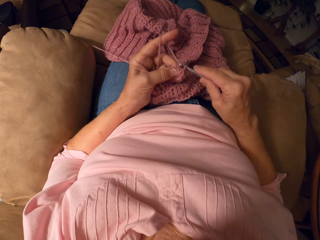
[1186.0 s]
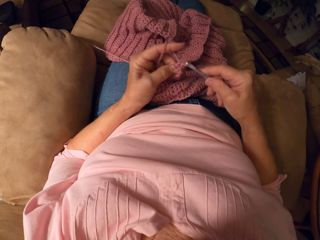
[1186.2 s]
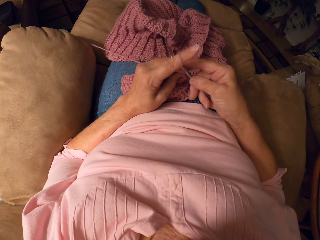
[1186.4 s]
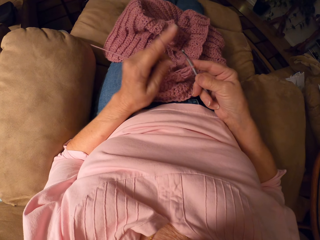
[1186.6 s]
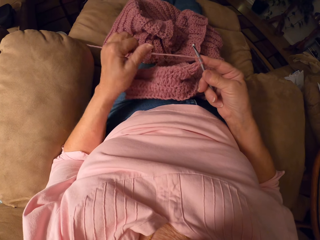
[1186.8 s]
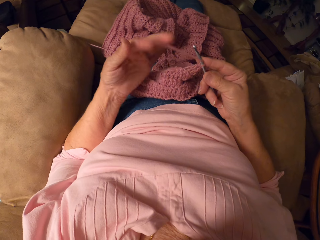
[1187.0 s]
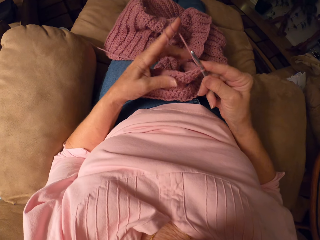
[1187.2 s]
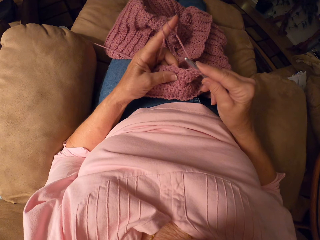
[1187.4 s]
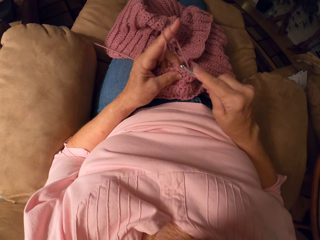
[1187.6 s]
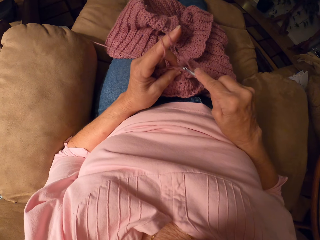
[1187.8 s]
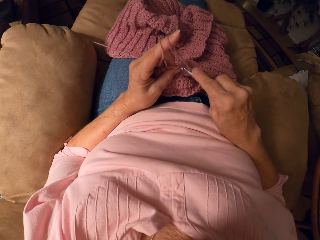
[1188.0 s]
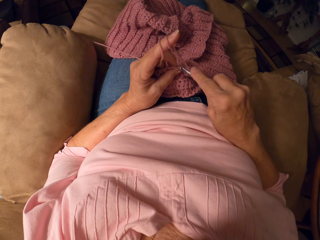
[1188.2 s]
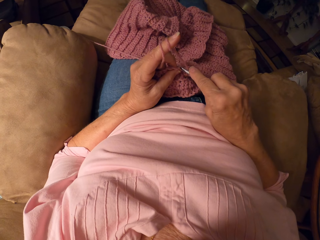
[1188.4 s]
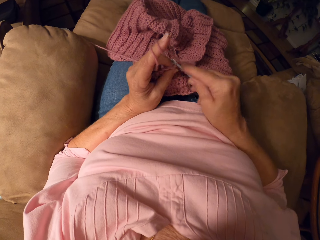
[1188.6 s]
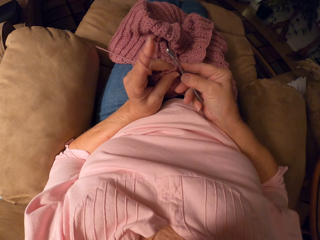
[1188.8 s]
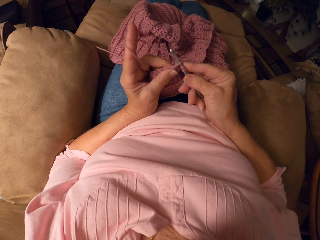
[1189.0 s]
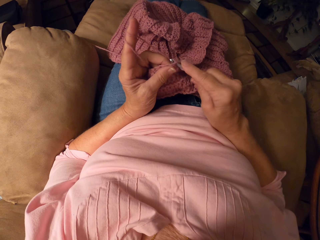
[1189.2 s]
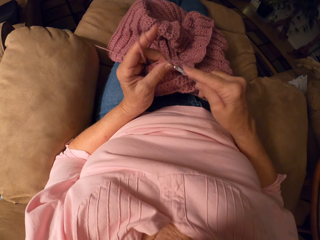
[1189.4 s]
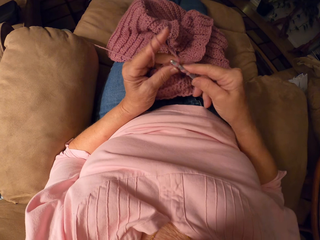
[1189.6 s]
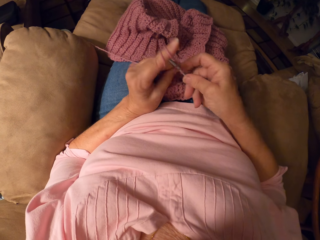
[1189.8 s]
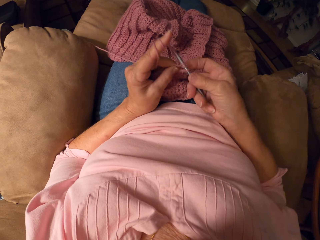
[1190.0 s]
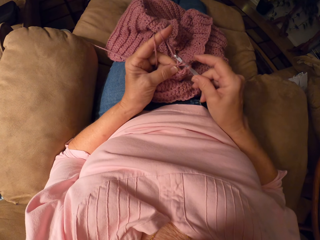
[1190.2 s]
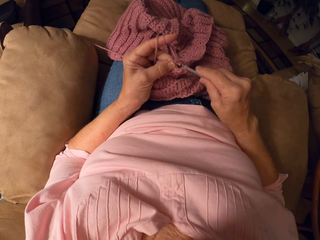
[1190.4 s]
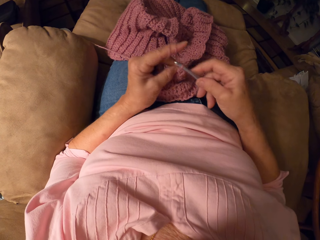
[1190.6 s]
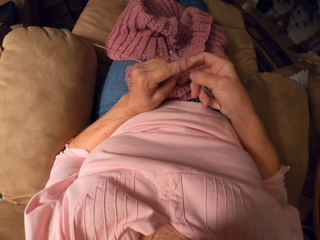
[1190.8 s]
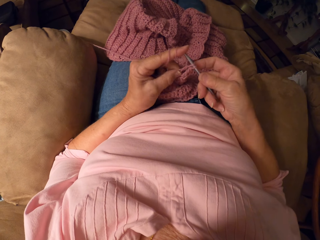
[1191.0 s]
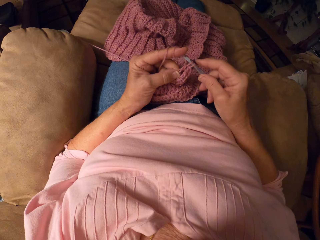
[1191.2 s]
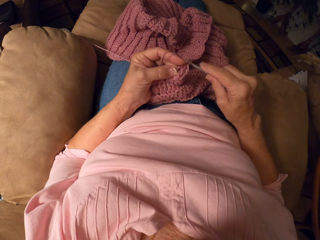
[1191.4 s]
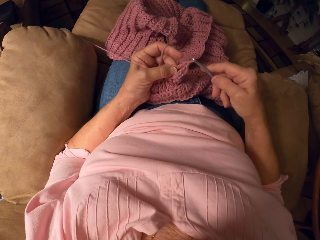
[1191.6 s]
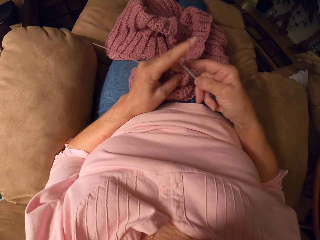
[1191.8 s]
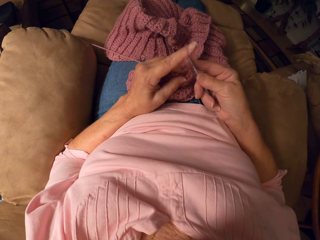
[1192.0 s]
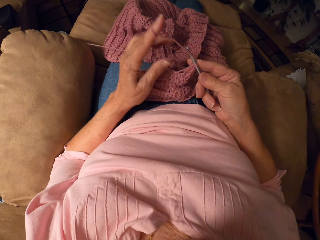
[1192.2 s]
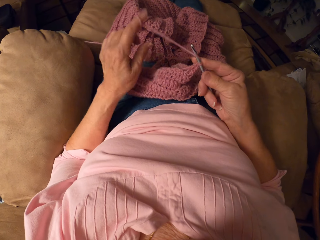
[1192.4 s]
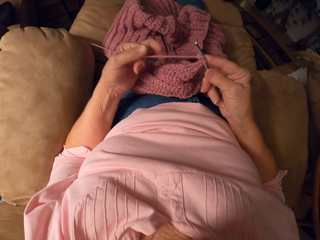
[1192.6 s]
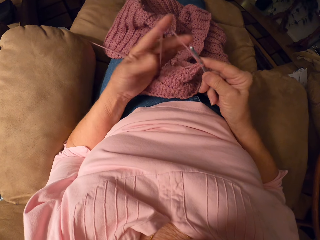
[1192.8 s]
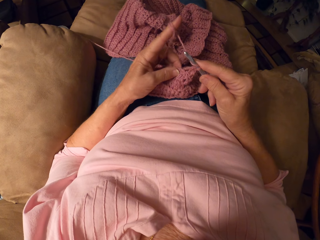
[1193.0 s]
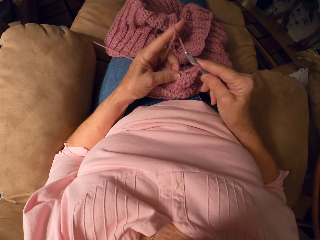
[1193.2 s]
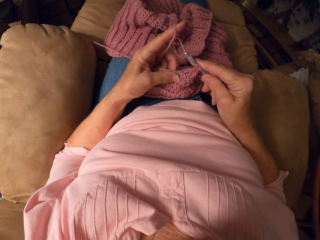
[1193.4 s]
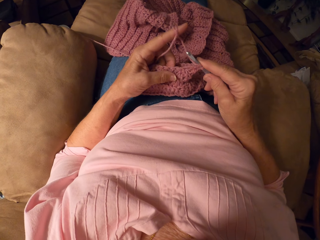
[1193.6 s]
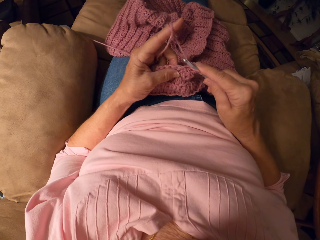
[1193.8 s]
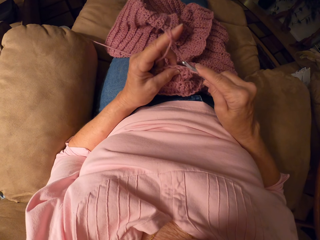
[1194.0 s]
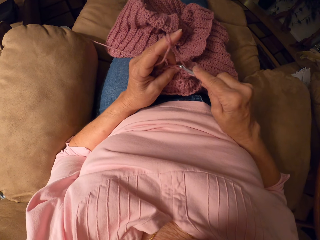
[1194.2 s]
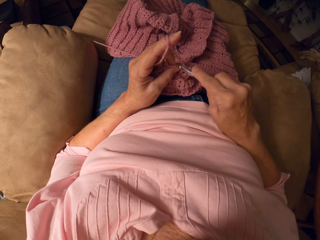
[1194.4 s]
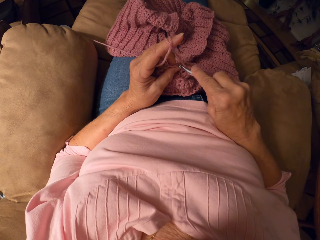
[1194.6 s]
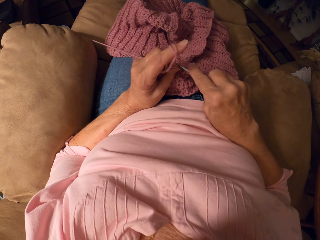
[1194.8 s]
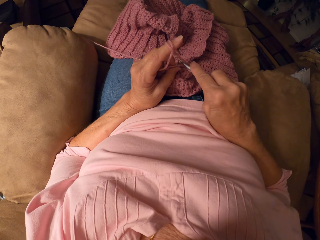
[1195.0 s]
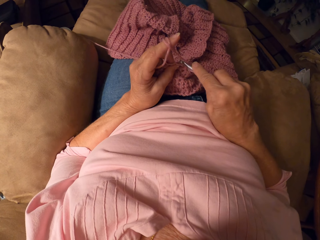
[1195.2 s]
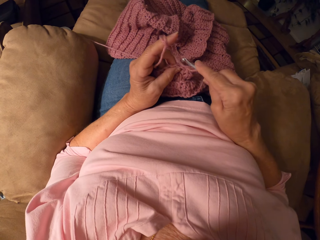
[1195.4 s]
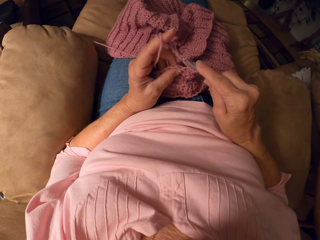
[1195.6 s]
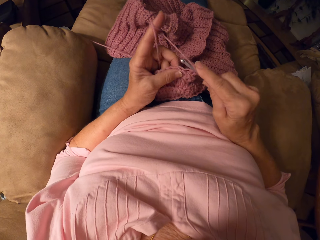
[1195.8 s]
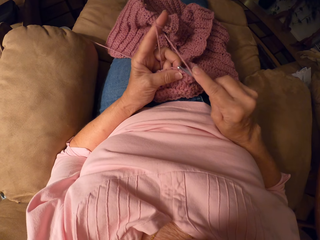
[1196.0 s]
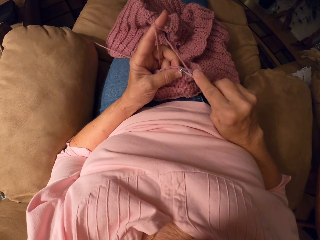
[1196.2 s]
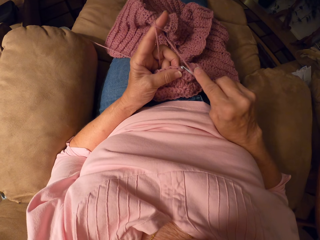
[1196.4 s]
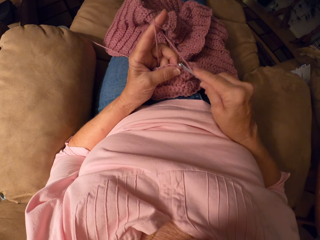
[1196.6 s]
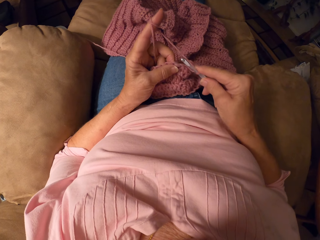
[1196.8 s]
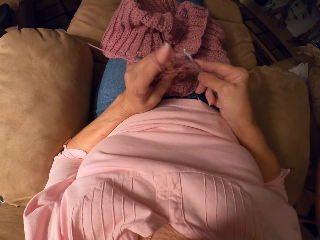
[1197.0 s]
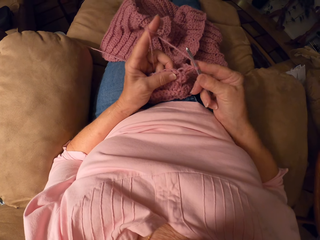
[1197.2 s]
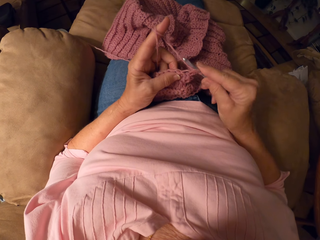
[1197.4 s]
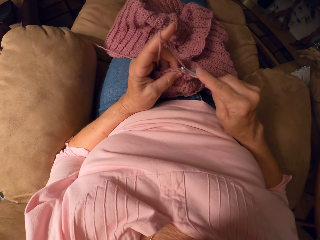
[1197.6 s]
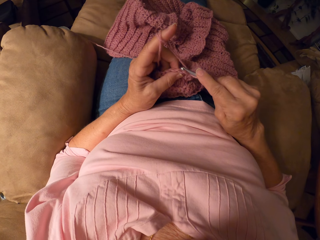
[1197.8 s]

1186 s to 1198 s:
The camera wearer rolls the yarn on her left hand. She rolls the yarn on her left hand again.

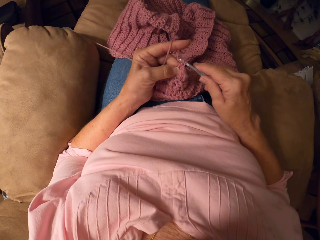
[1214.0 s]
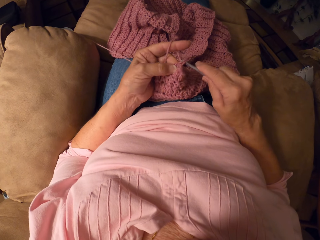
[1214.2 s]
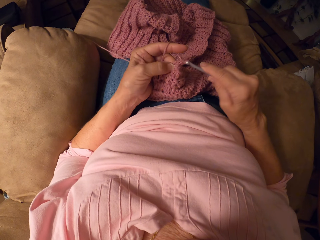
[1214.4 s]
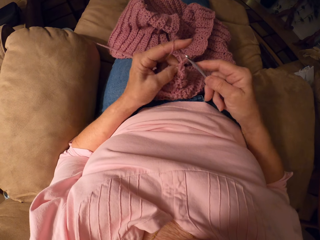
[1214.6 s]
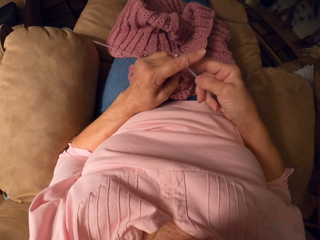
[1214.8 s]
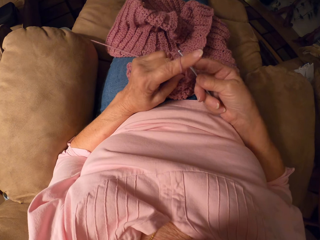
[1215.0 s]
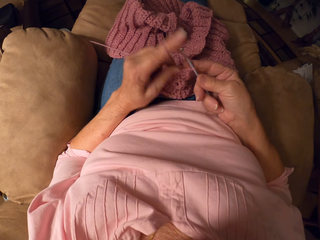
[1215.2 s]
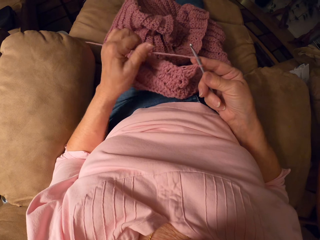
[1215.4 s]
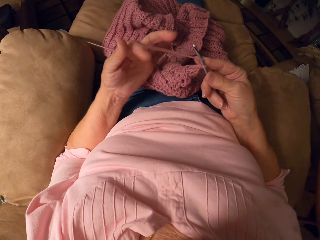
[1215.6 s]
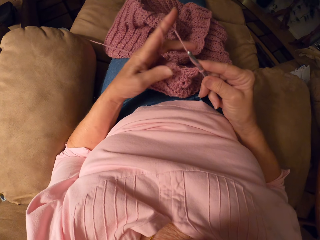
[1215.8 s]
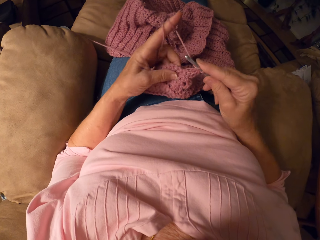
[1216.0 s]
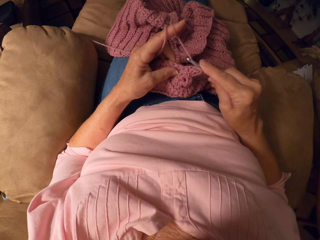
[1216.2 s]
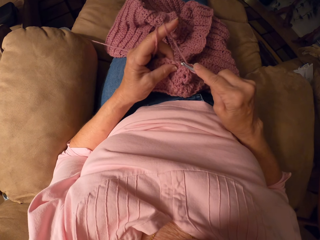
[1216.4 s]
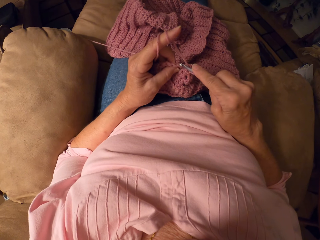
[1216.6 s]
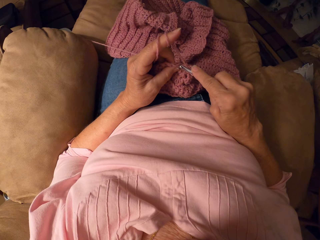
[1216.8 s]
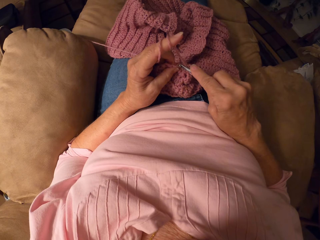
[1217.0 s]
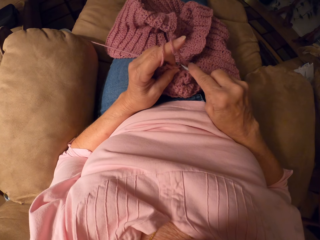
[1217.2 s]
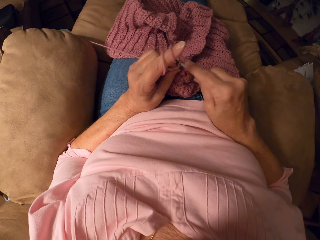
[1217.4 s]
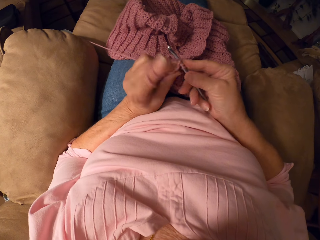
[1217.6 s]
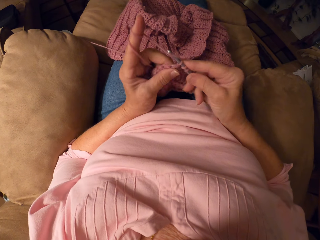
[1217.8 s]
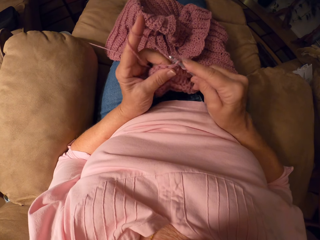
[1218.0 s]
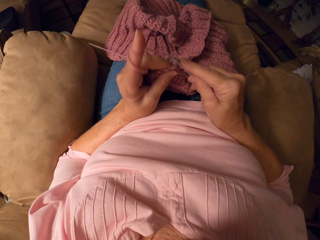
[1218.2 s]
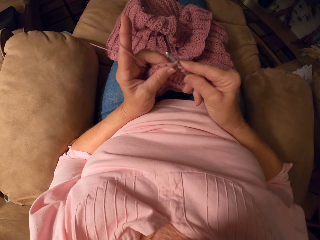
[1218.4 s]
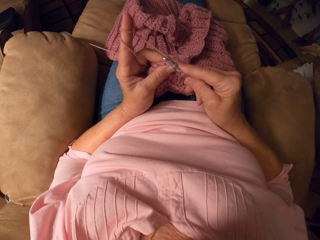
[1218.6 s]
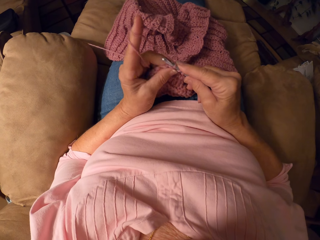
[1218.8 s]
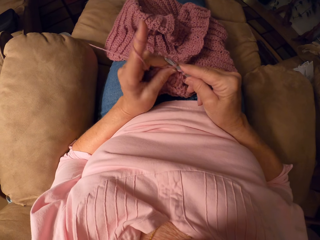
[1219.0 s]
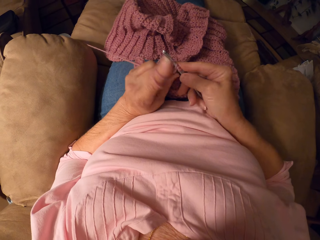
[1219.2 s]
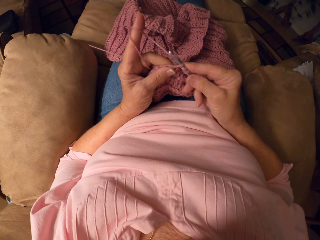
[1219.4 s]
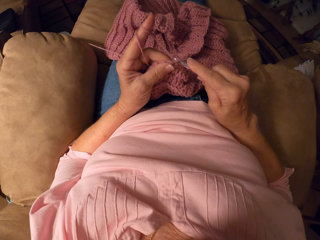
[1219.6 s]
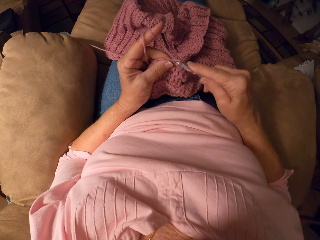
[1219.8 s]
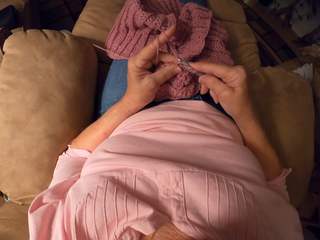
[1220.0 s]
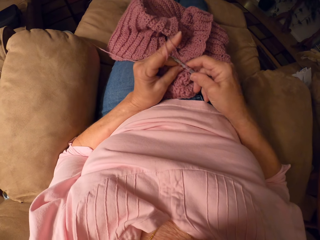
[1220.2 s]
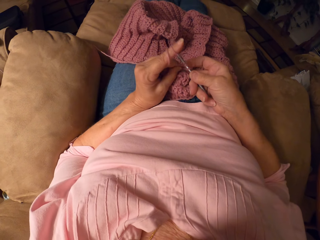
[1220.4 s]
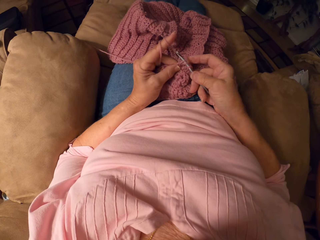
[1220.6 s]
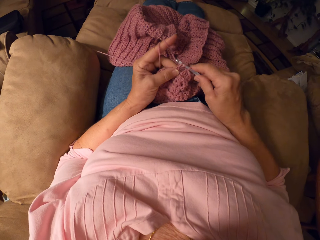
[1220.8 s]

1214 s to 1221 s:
The camera wearer rolls the yarn on her left hand.

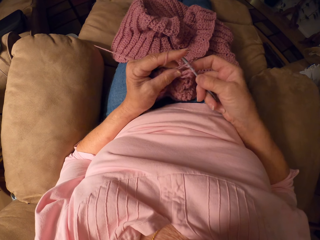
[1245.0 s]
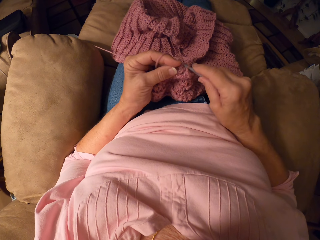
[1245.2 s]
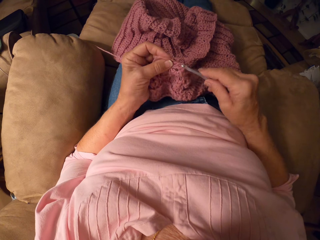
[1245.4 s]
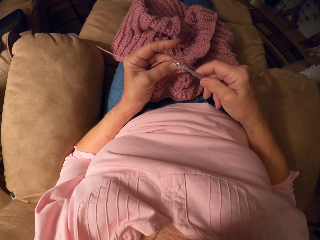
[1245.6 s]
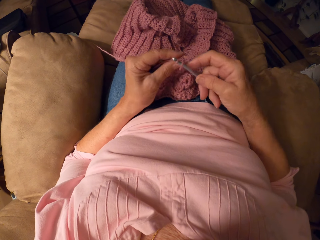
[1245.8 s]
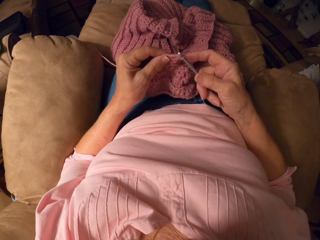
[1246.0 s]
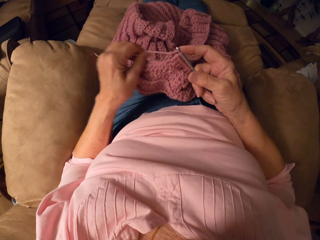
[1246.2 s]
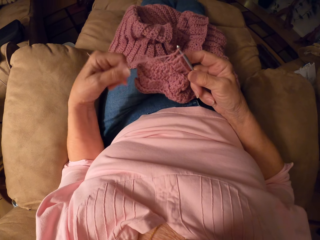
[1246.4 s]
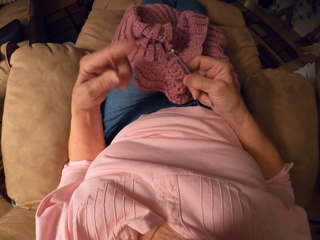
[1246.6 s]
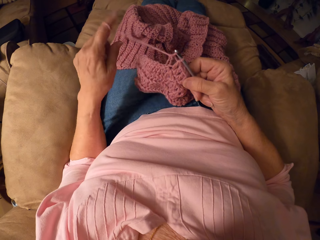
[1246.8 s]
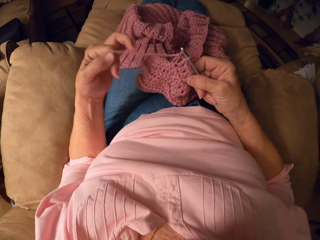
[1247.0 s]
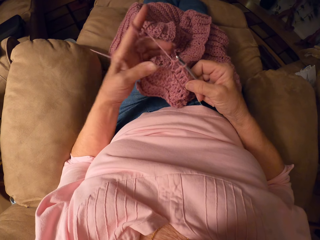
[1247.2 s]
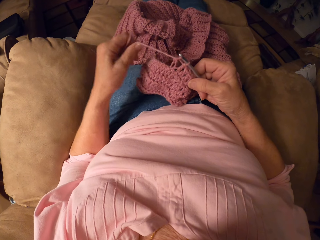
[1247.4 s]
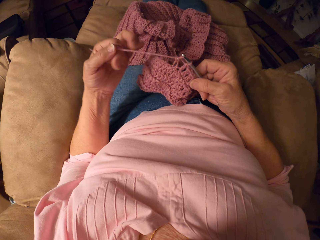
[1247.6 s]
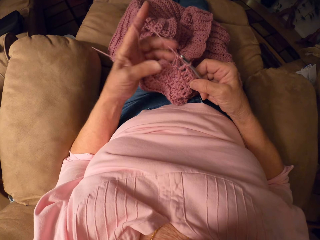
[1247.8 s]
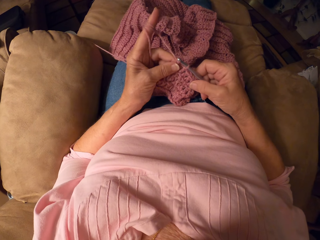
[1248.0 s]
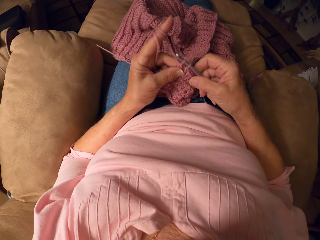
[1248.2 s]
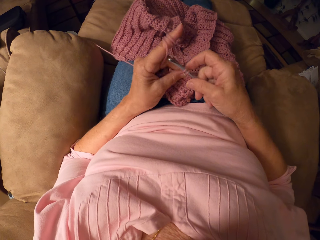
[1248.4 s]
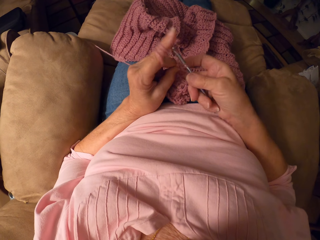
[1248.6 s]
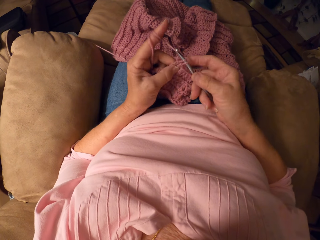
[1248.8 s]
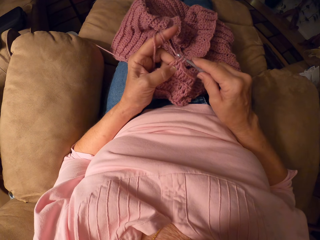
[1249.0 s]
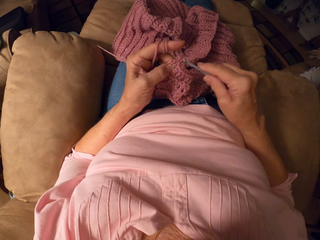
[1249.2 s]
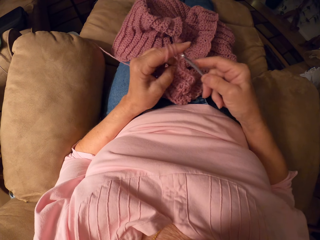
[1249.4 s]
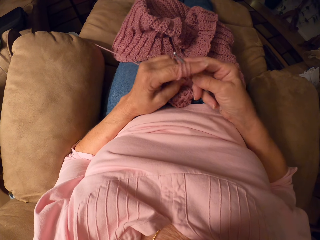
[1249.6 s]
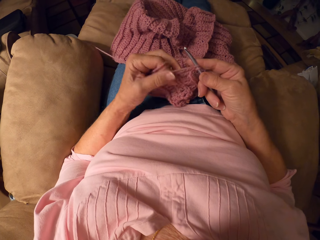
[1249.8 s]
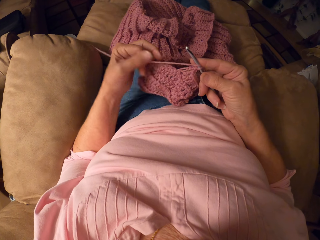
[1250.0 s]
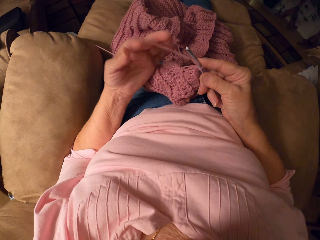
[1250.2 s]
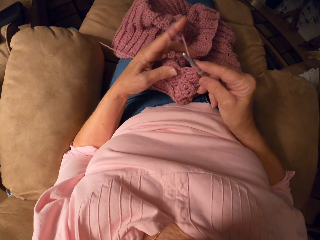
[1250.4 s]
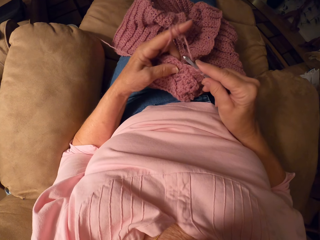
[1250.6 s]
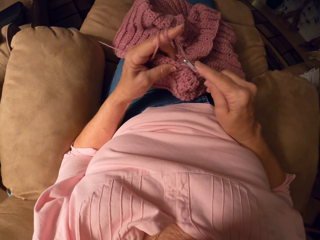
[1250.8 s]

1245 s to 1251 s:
The camera wearer rolls the yarn on her left hand.
